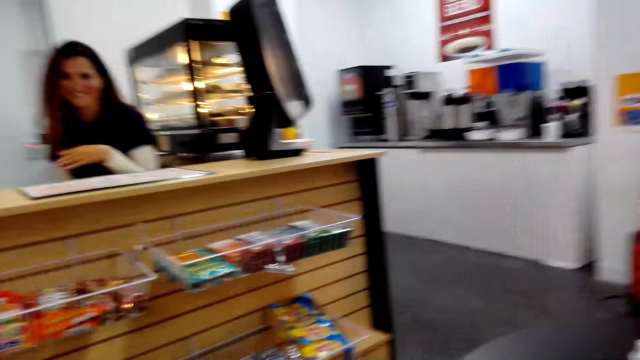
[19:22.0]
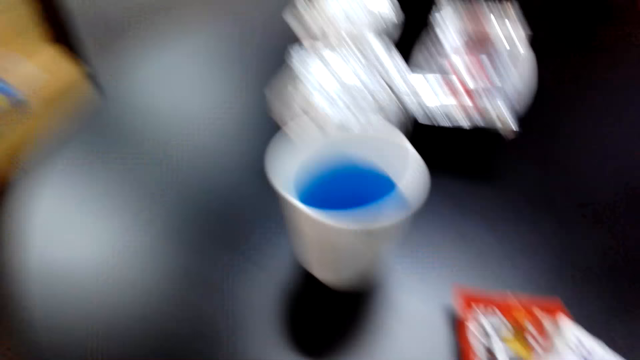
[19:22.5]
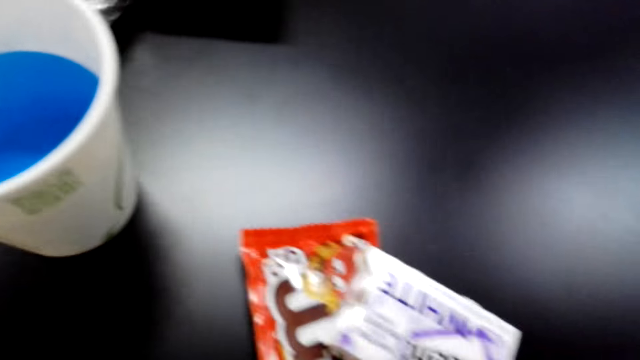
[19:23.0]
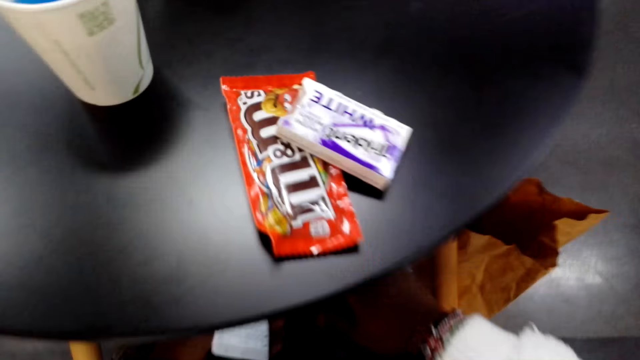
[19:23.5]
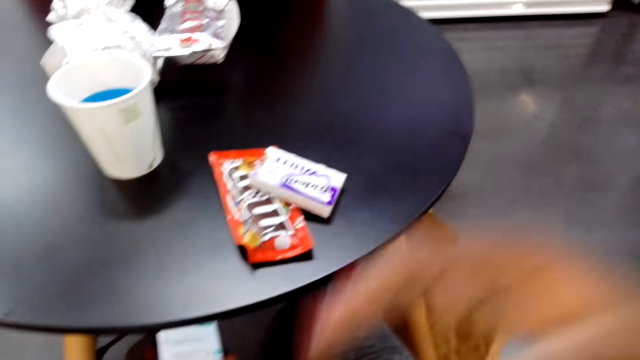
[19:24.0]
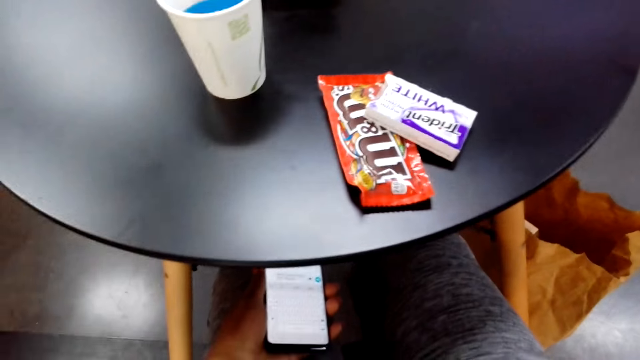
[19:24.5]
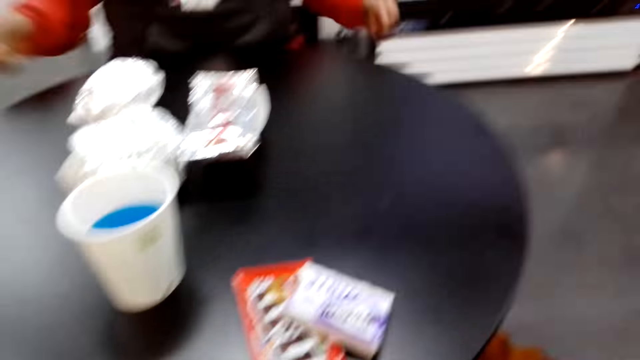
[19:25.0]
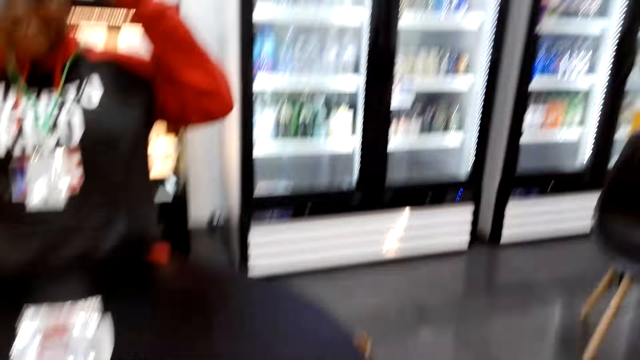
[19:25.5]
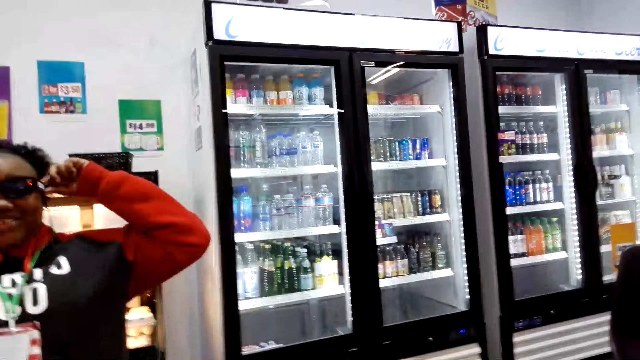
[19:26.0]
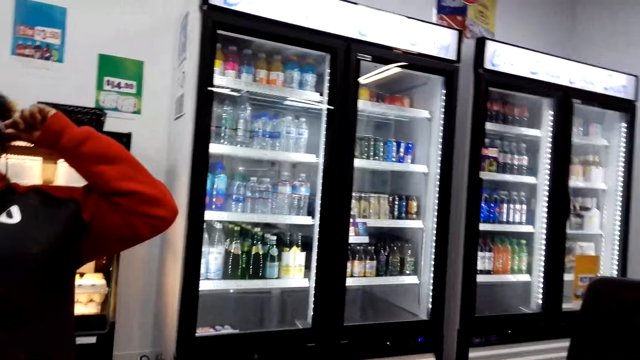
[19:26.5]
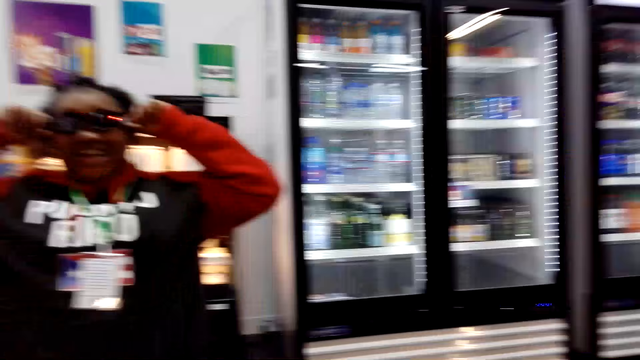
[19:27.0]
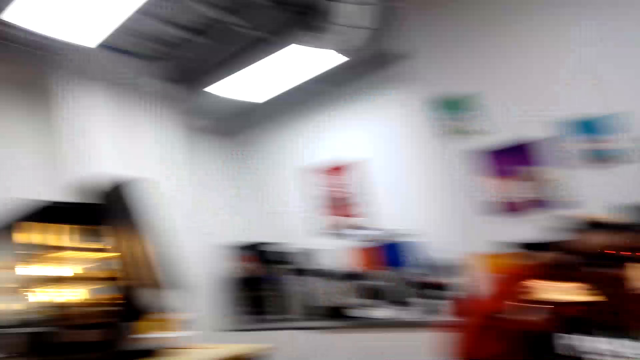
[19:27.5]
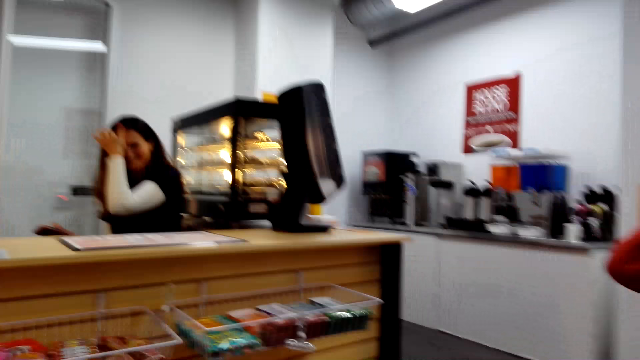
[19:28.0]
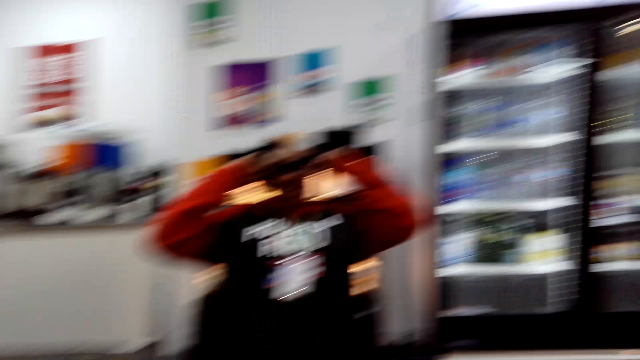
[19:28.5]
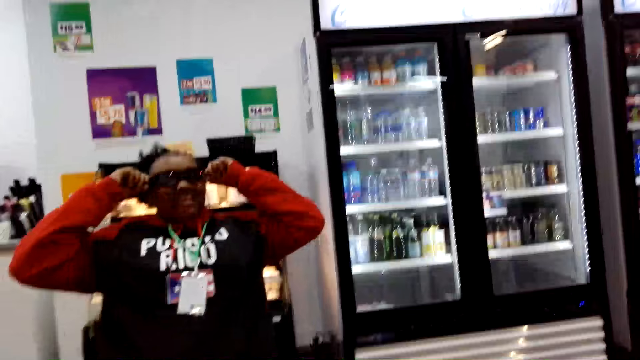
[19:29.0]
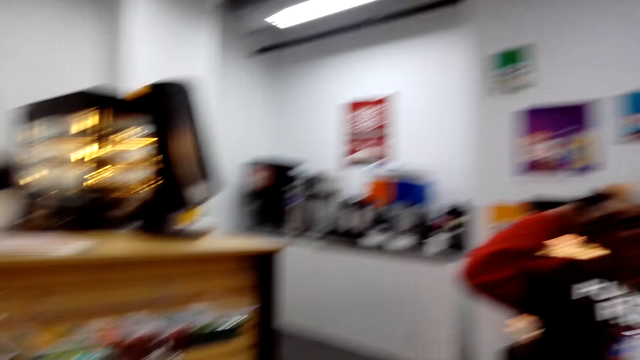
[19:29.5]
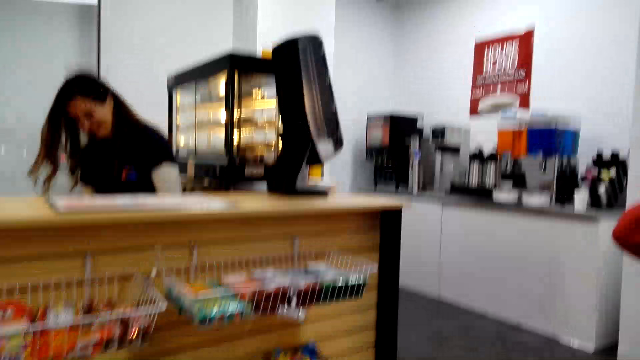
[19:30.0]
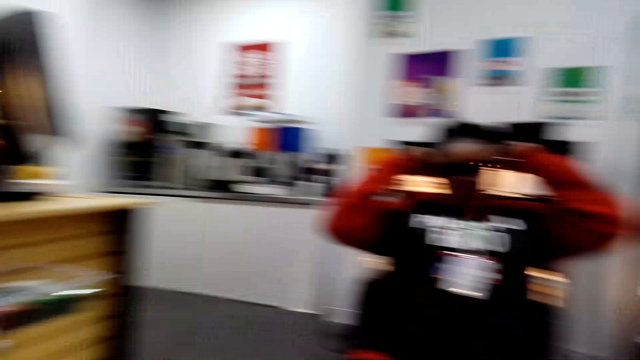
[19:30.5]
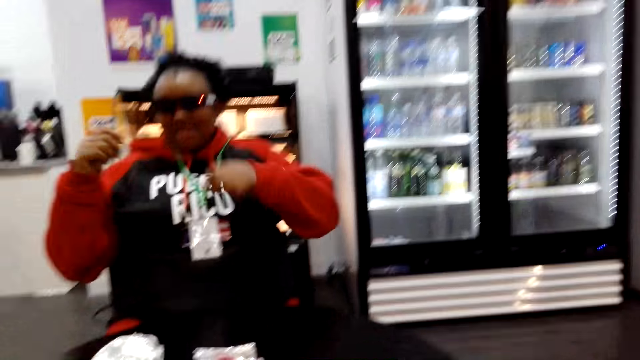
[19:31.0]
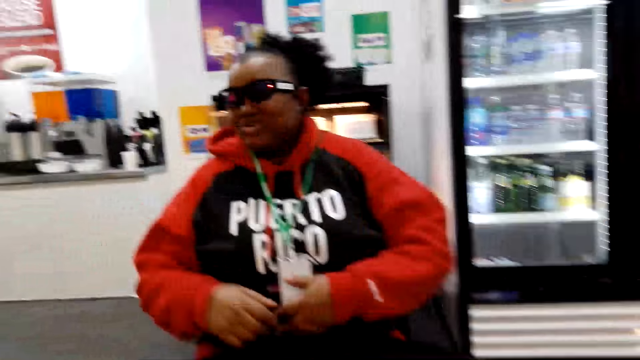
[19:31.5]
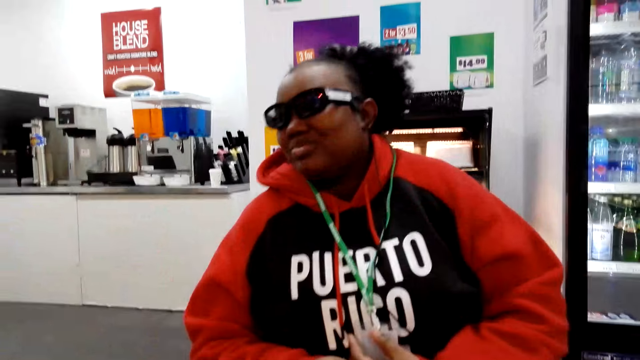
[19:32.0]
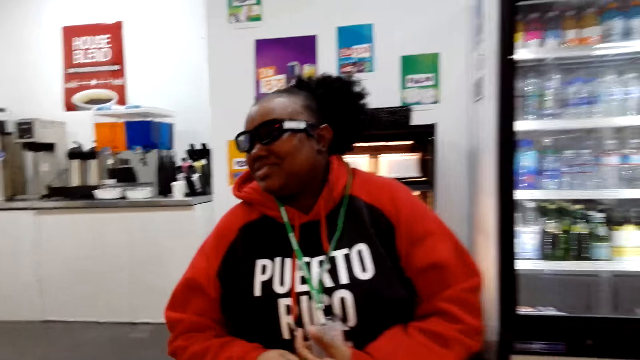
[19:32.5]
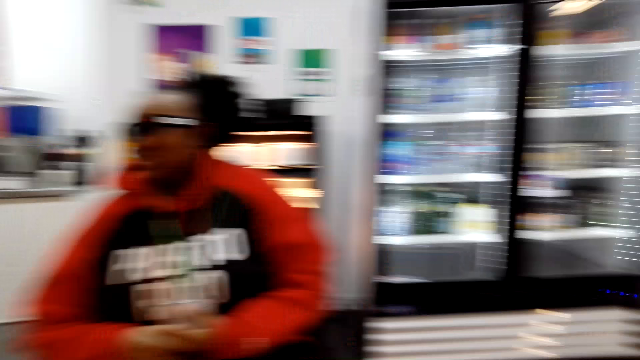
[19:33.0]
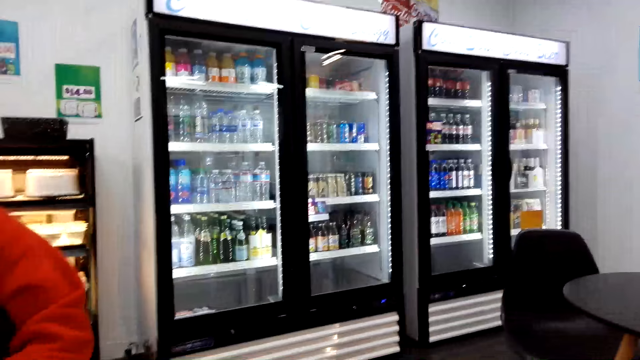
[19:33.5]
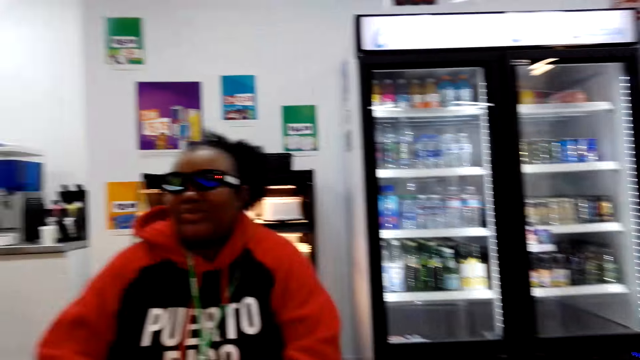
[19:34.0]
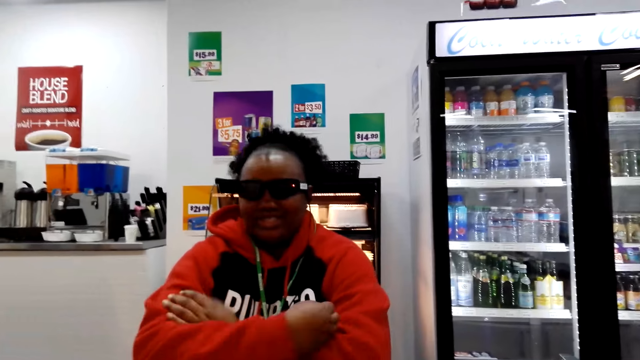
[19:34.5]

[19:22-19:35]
The camera wearer converses with a woman. She scrolls on her cellphone. She converses with the woman and another woman. She dialogues to a person.

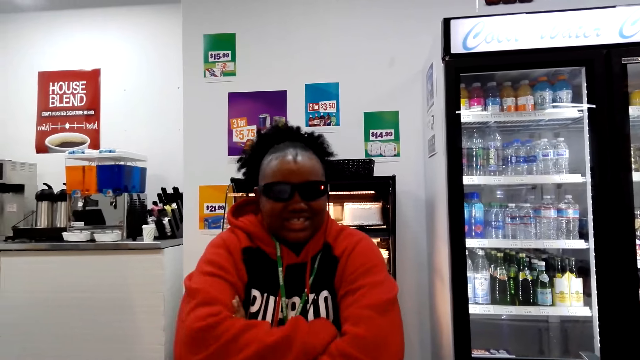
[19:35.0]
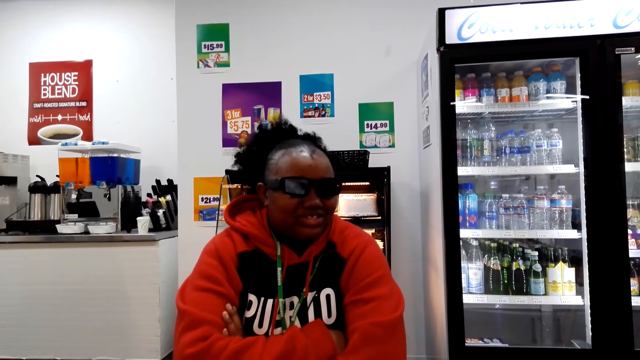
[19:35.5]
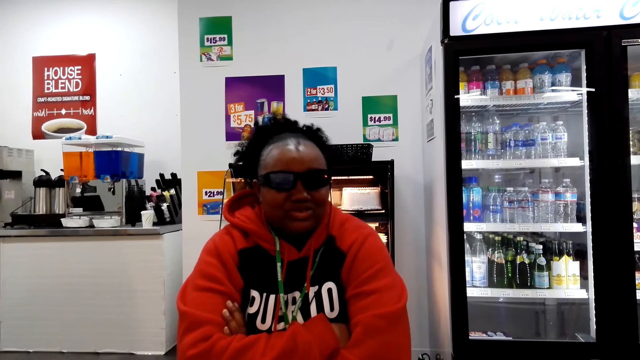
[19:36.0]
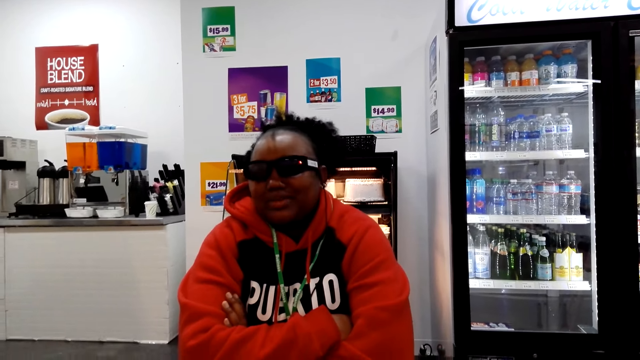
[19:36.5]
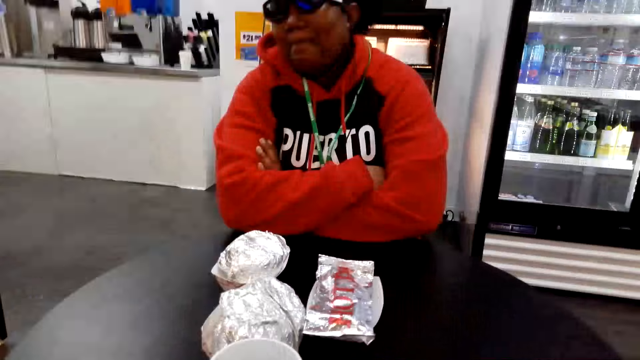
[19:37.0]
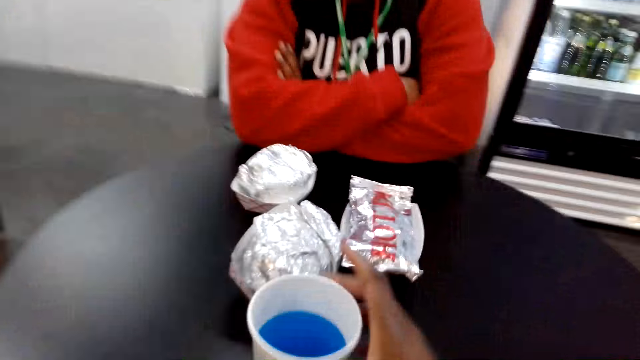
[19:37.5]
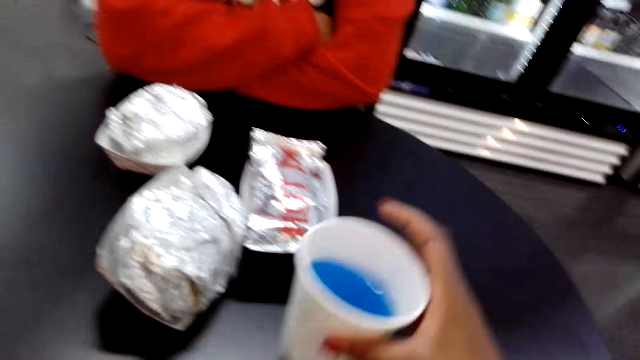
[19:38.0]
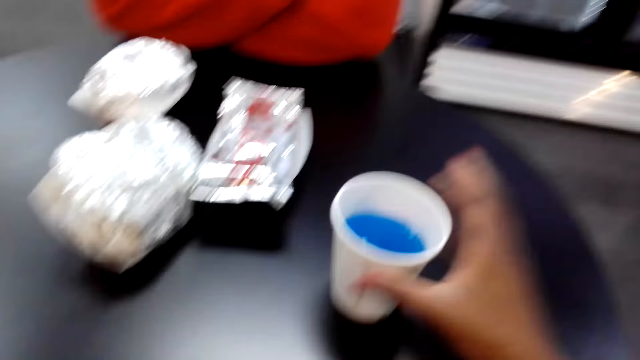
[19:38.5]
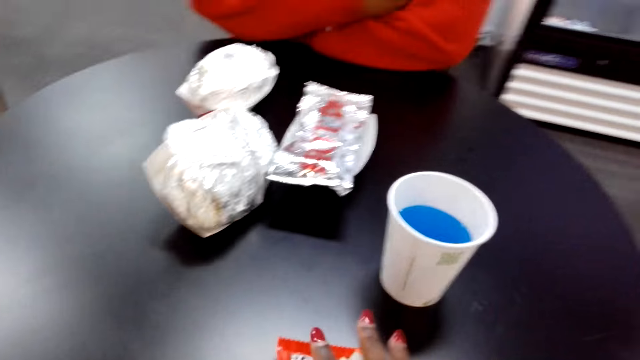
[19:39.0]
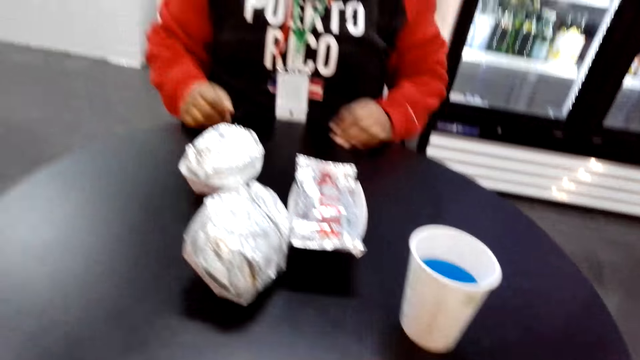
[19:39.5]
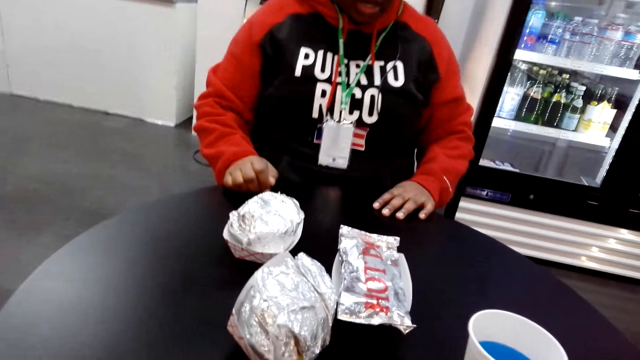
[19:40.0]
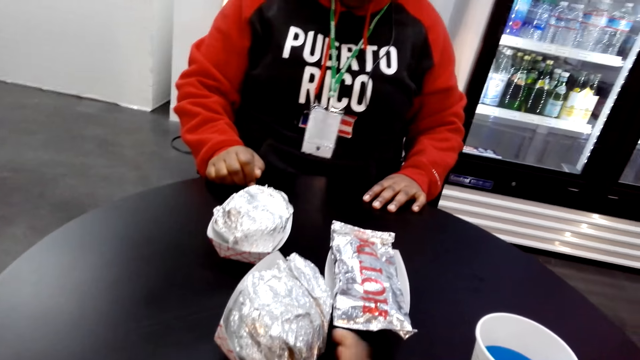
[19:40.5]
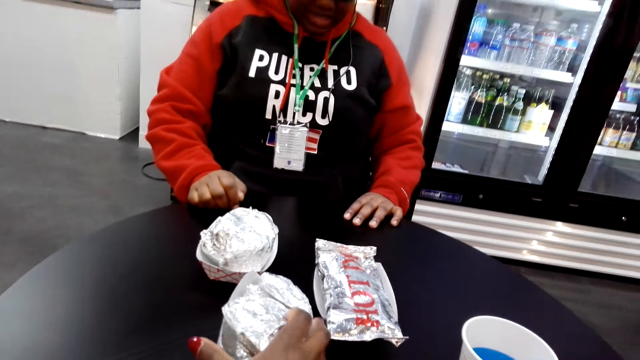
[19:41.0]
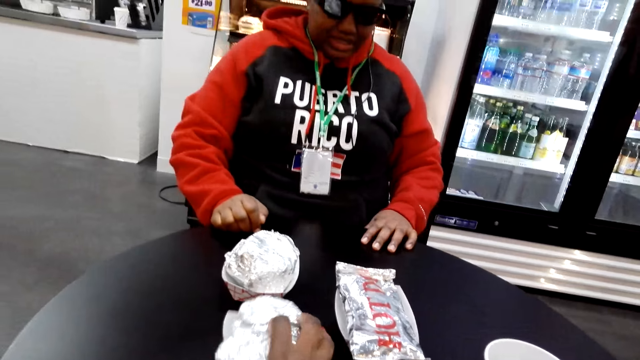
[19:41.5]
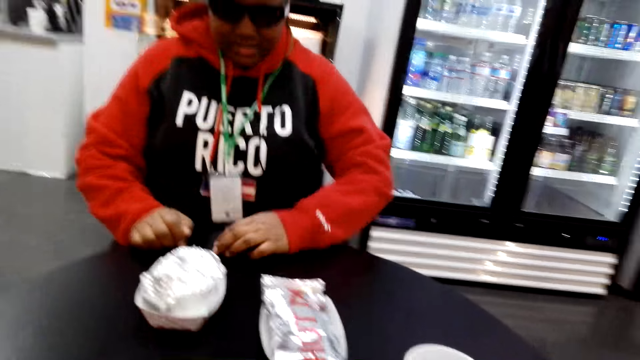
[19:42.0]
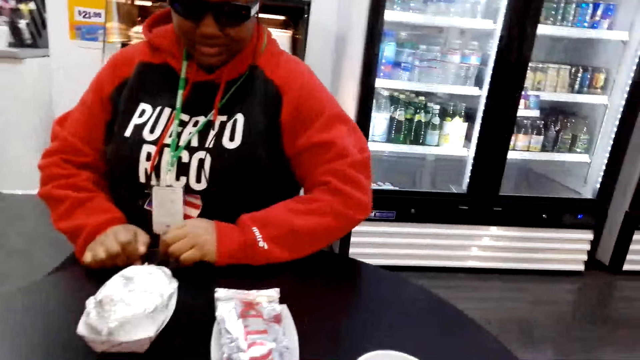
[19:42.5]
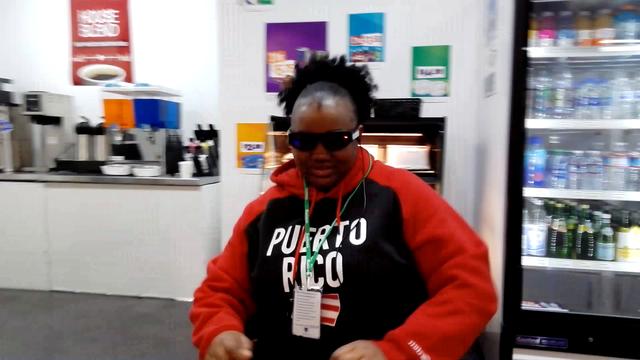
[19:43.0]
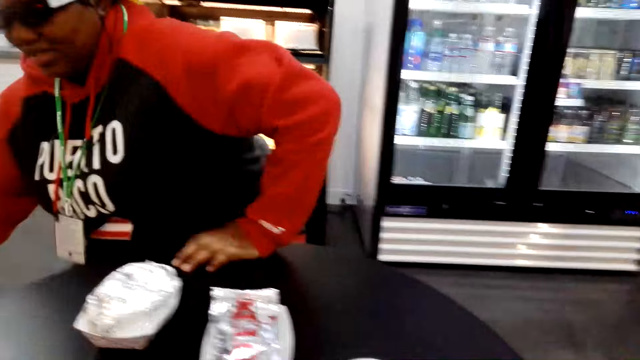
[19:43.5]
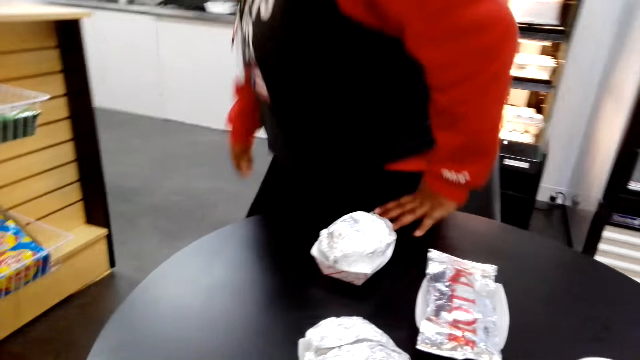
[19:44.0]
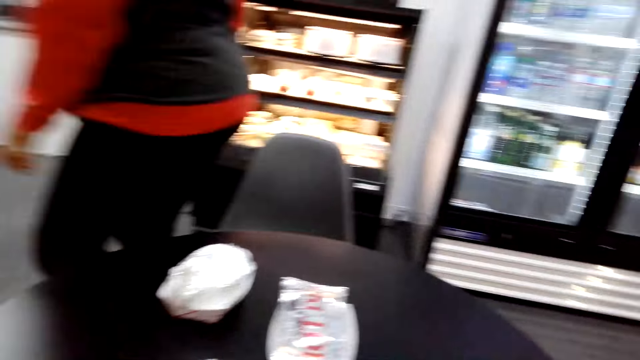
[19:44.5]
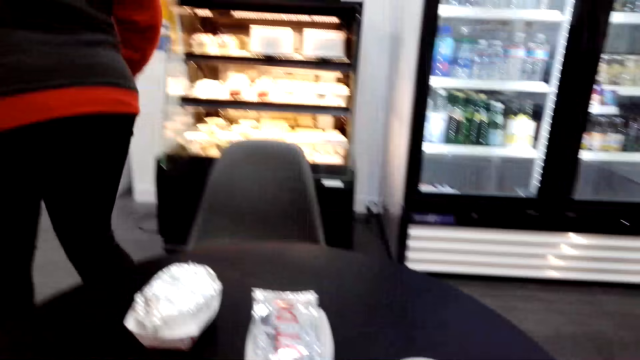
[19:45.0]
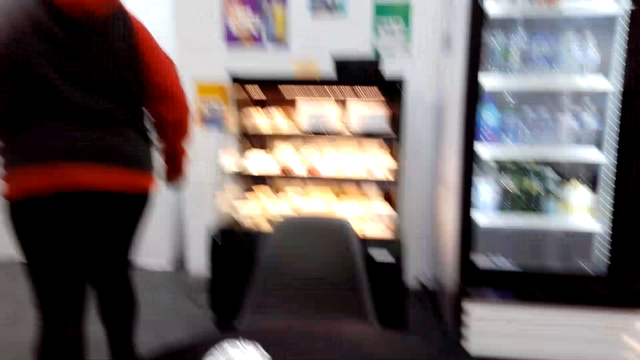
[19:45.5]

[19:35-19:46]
The camera wearer picks up the tumbler on top of the table. They touch the sachet. They pick up the foiled food on top of the table. They walk around the supermarket. They converse with a woman.
